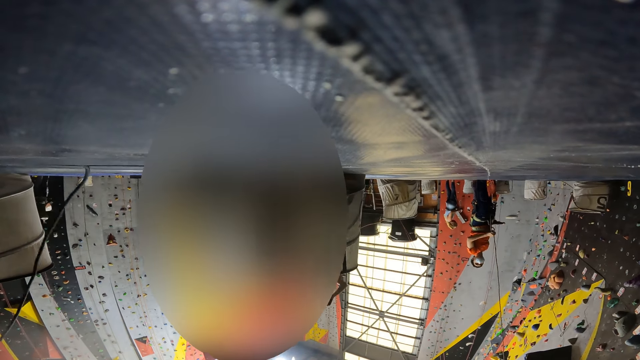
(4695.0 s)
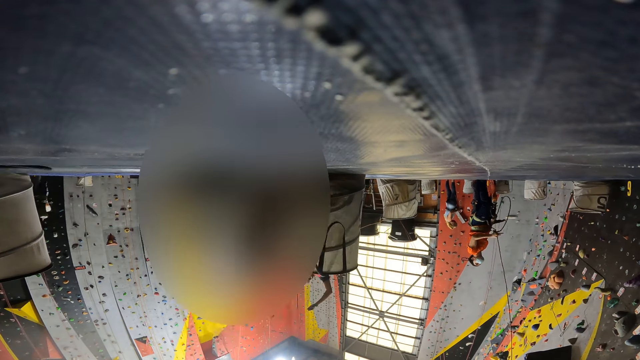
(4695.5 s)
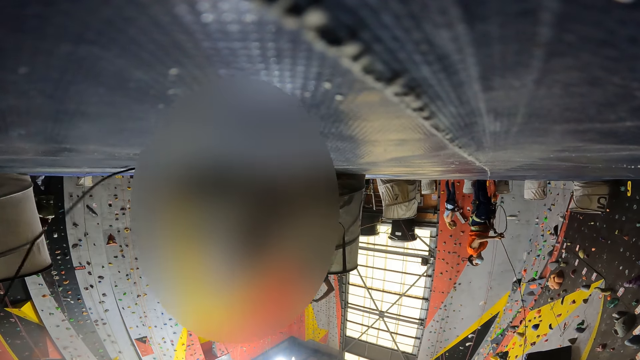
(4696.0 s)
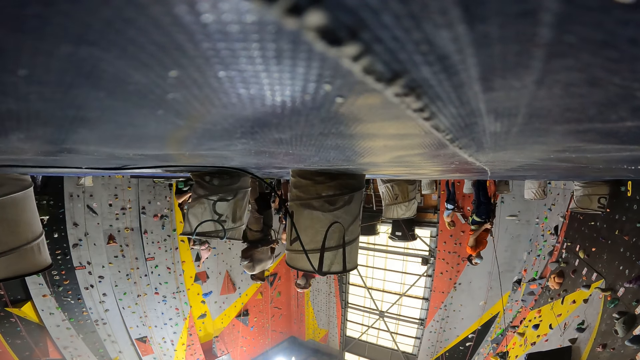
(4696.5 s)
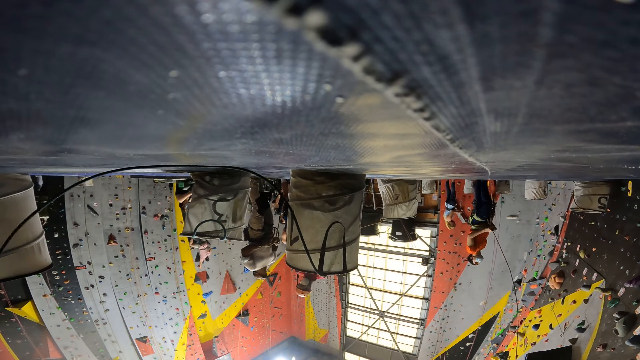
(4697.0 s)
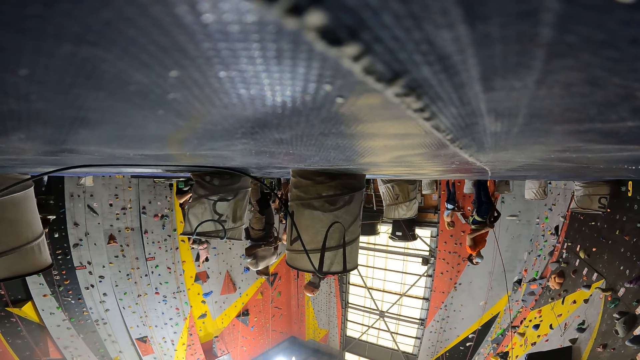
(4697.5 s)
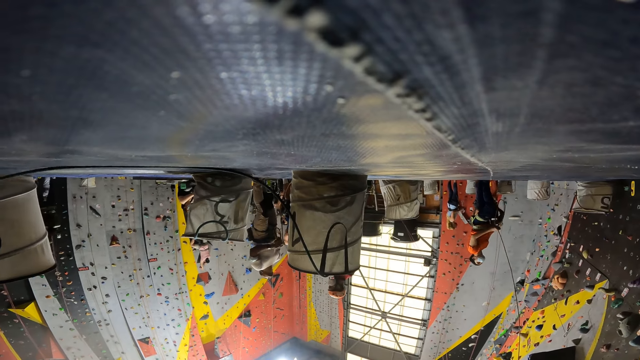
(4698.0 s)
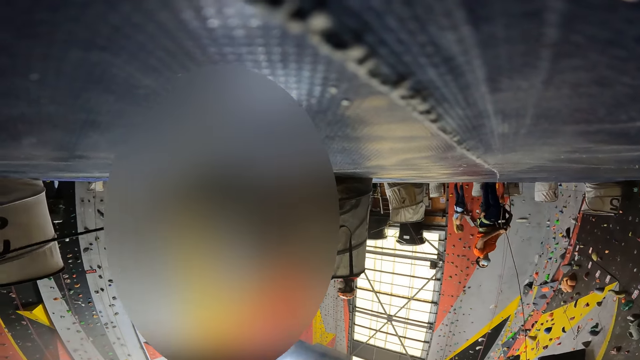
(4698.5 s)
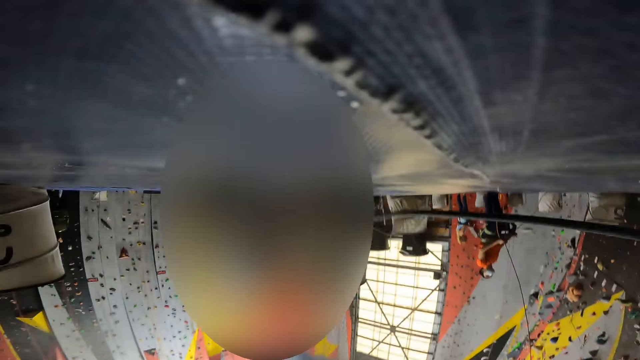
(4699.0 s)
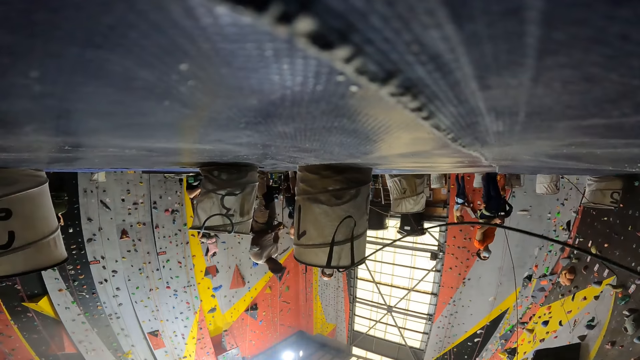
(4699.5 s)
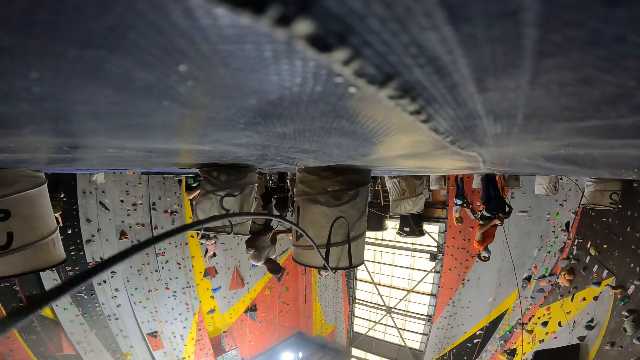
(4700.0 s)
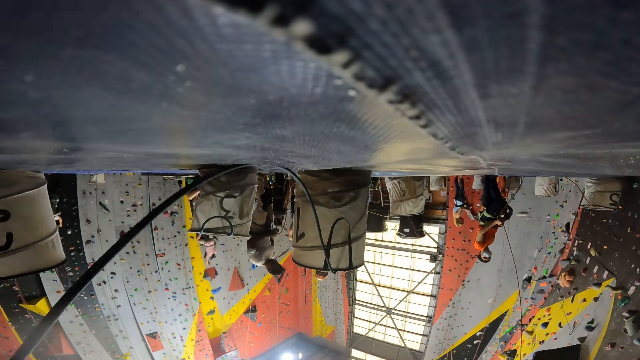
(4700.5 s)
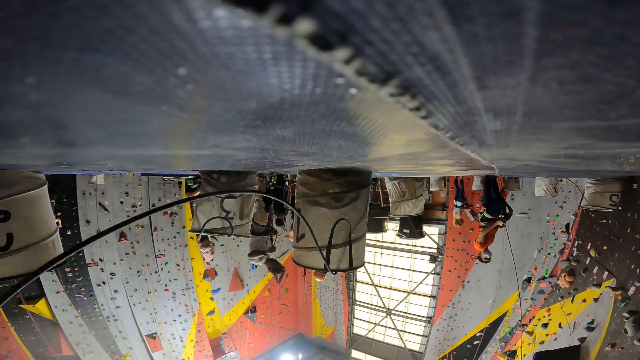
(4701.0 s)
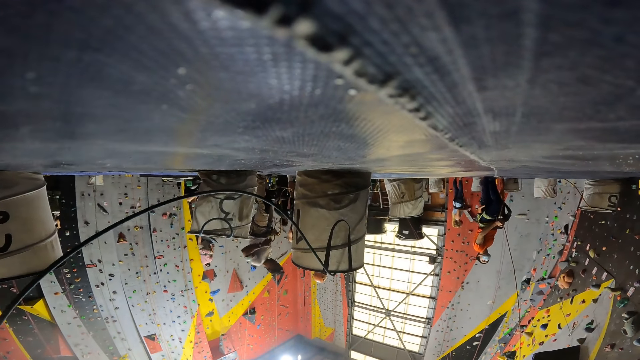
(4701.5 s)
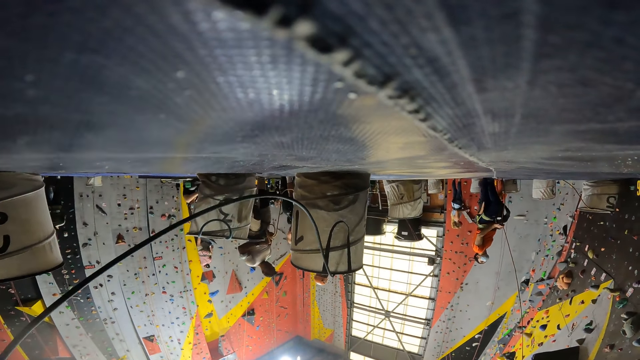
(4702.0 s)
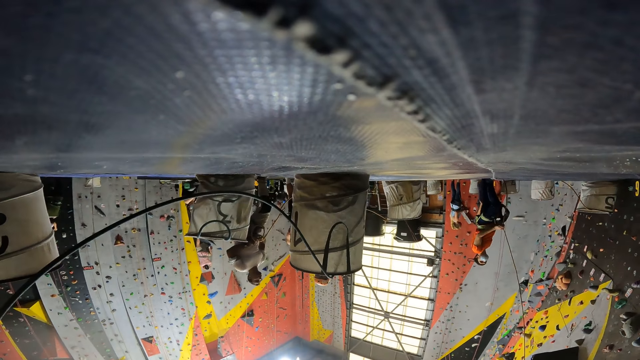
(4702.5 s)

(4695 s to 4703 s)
The camera wearer lifts a pipe.

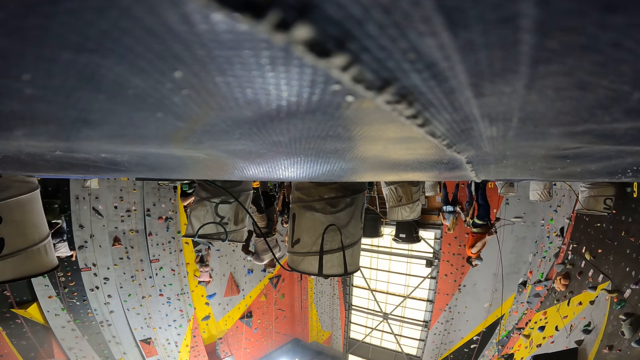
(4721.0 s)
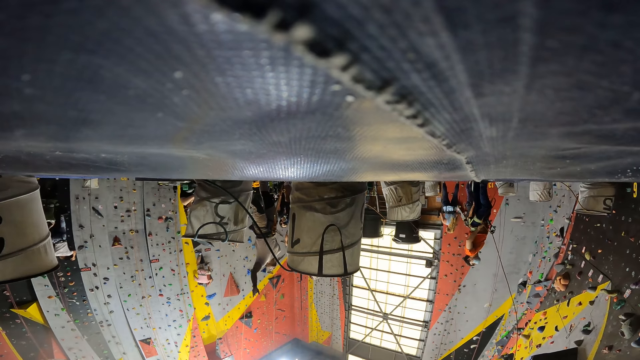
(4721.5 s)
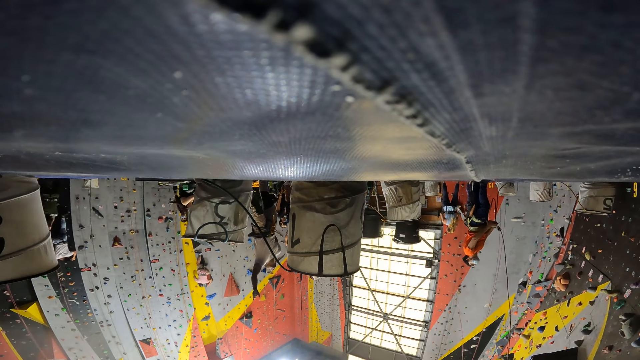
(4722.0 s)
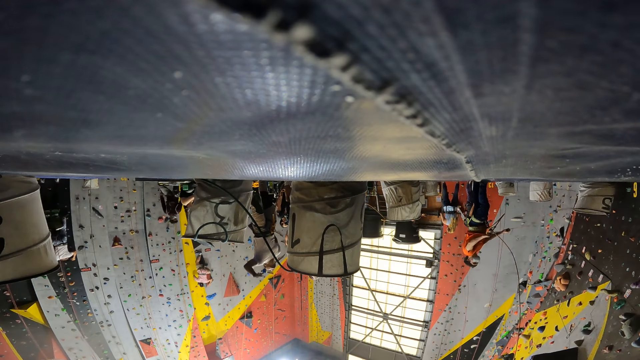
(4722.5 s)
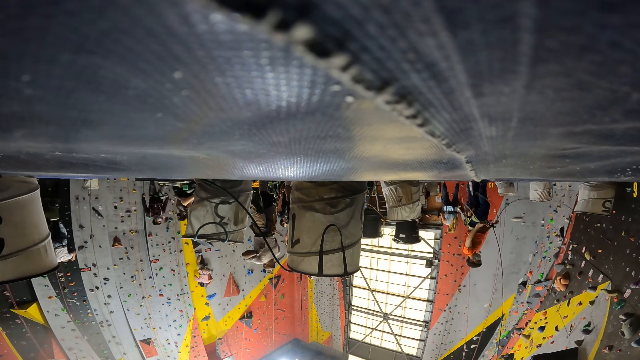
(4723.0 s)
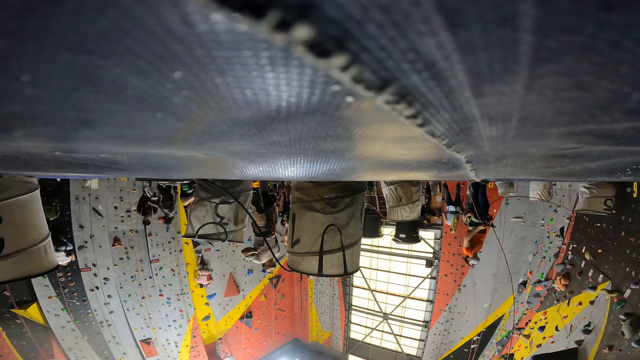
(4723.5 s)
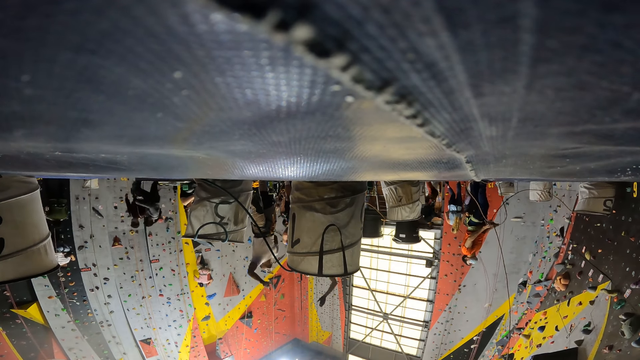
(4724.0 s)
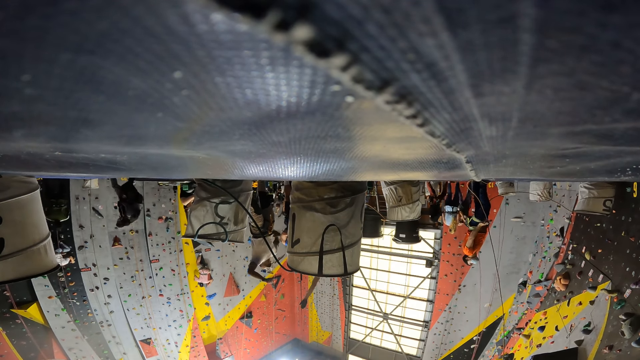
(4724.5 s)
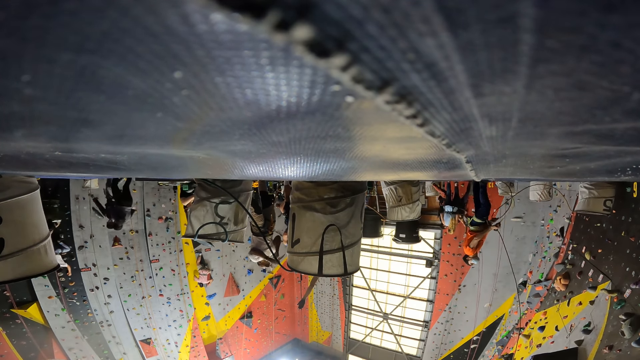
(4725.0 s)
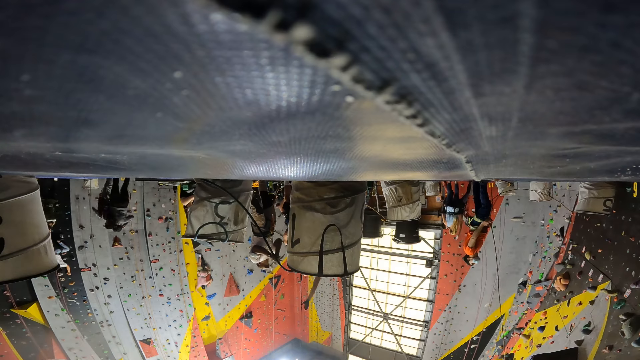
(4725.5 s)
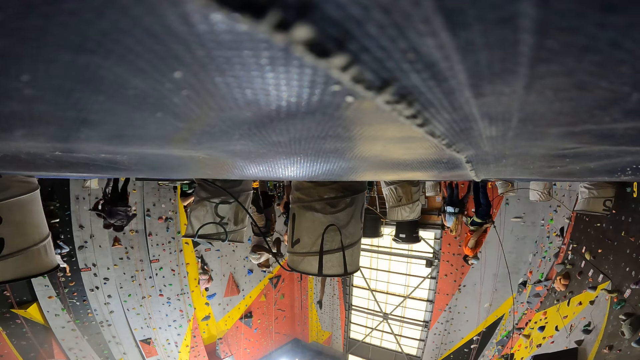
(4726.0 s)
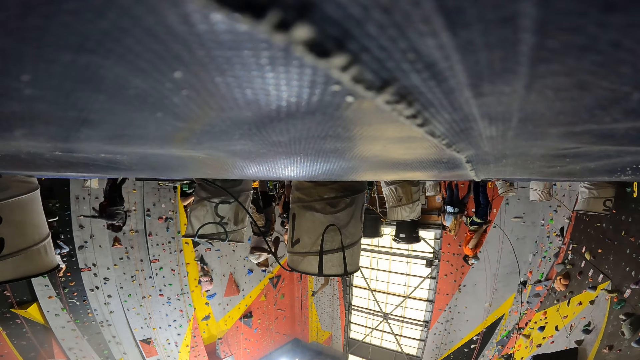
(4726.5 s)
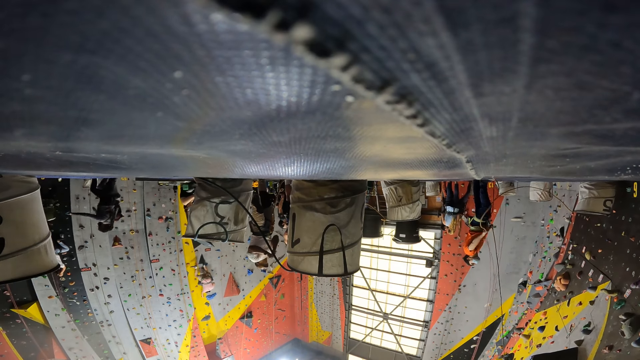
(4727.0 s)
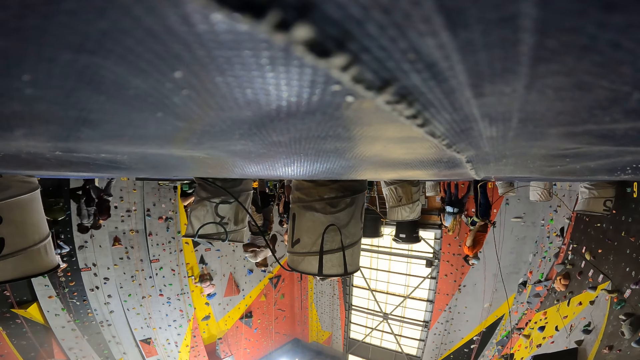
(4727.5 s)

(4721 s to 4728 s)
The camera wearer stops.

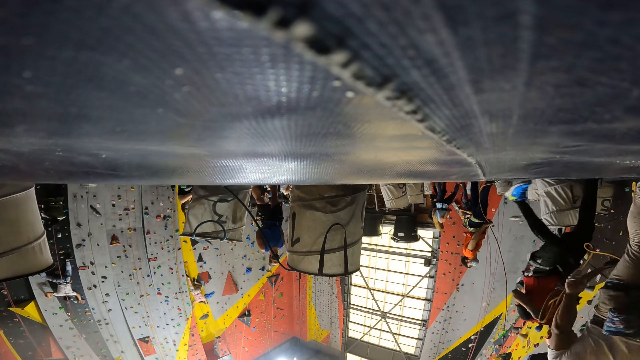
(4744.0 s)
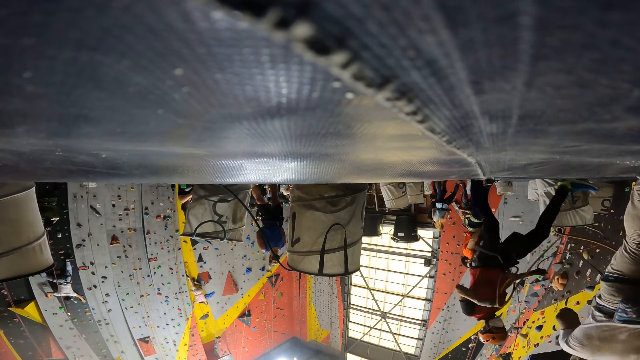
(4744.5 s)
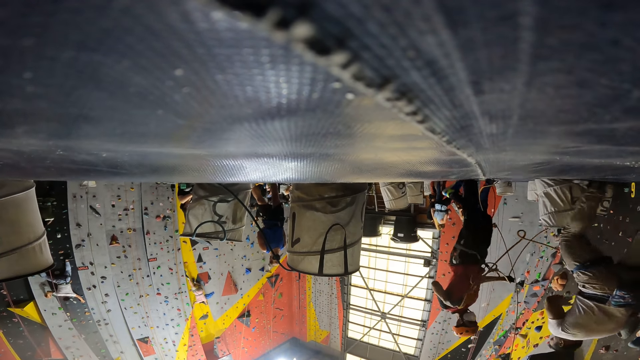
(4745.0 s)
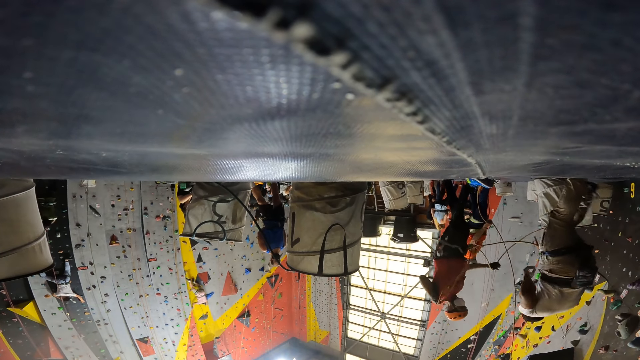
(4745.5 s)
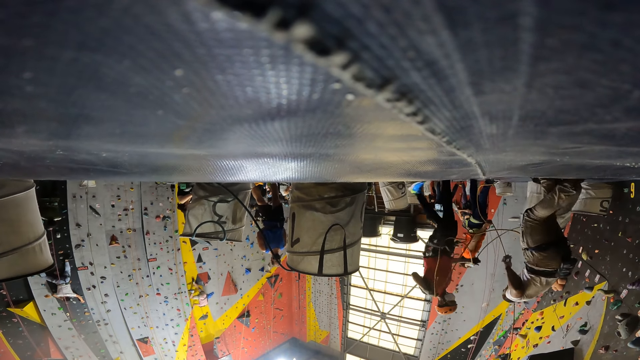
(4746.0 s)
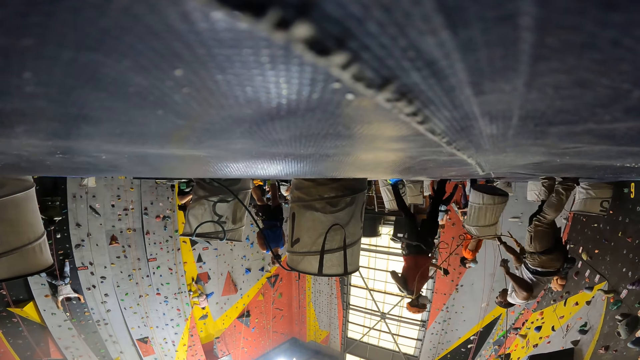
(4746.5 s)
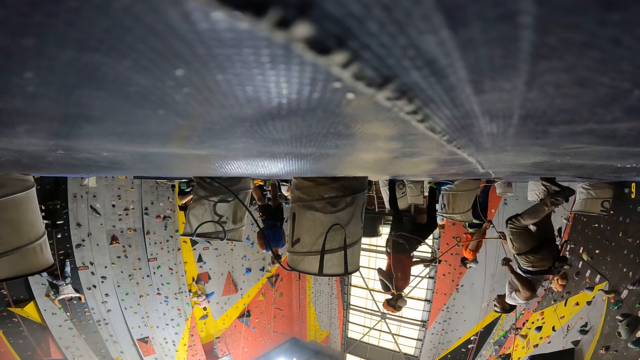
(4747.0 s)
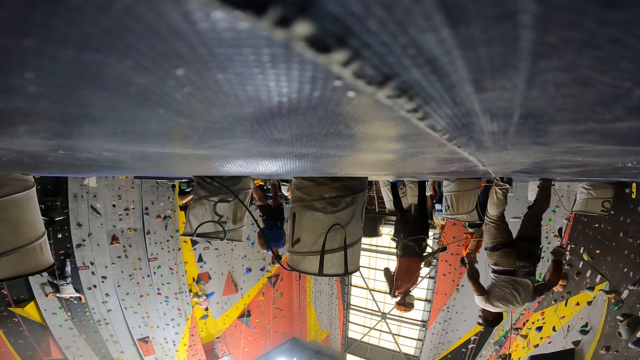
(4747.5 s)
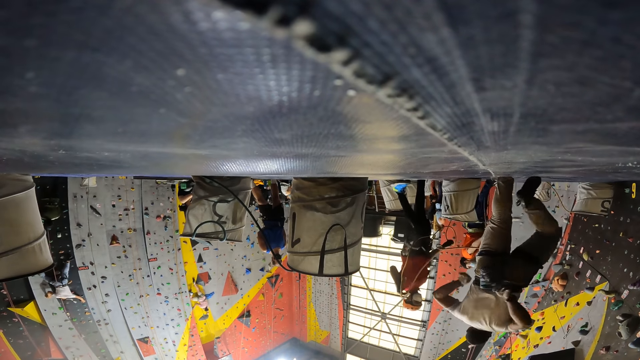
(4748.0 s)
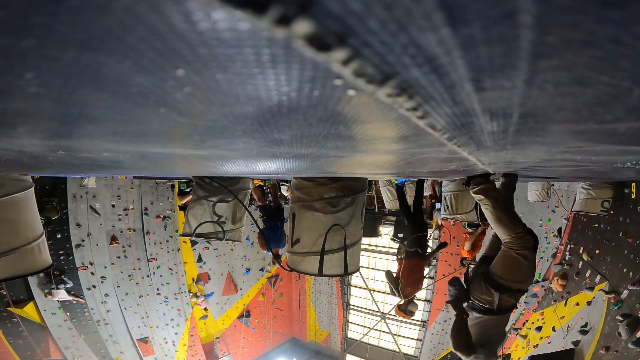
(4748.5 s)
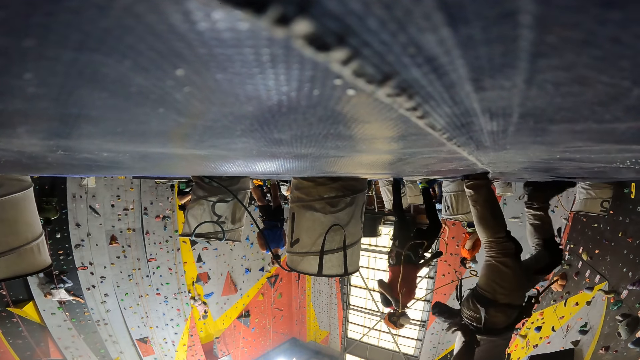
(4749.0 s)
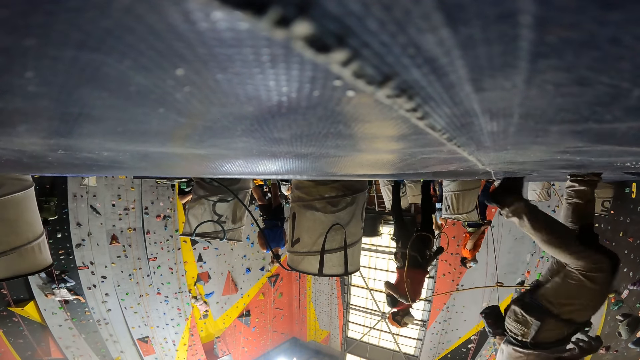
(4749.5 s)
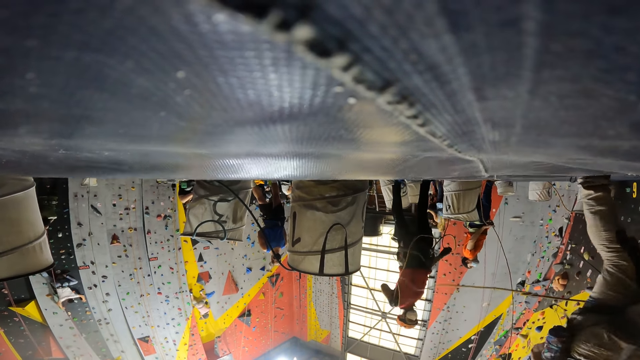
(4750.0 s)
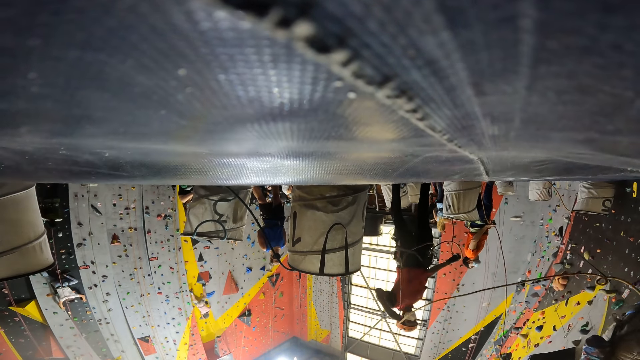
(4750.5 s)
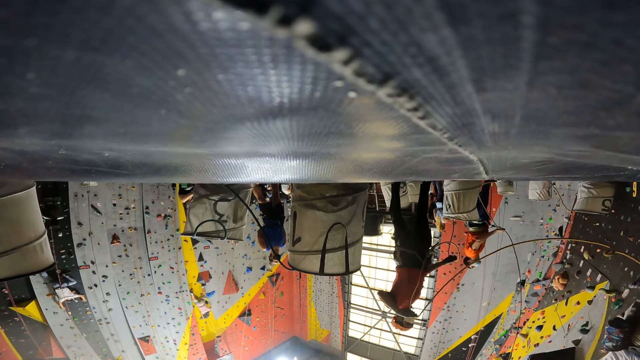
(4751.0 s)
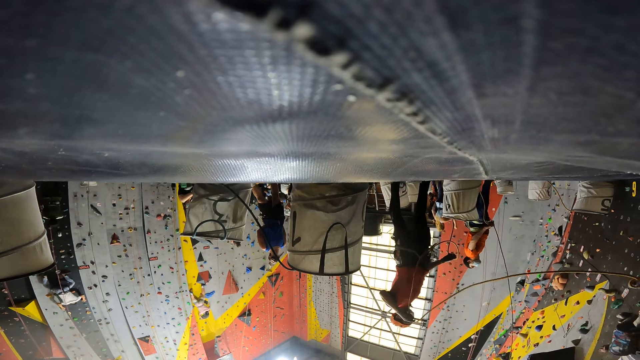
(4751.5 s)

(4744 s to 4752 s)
The camera wearer looks around.
